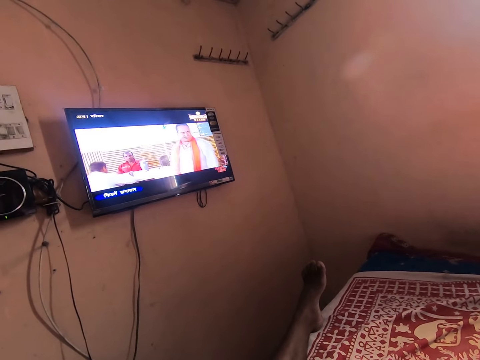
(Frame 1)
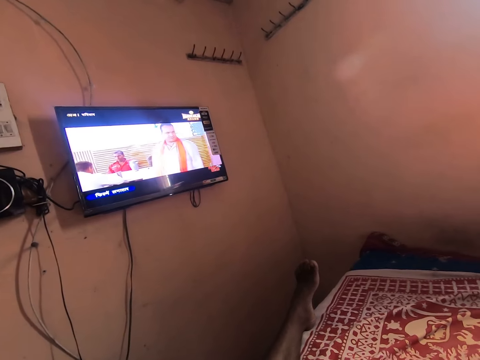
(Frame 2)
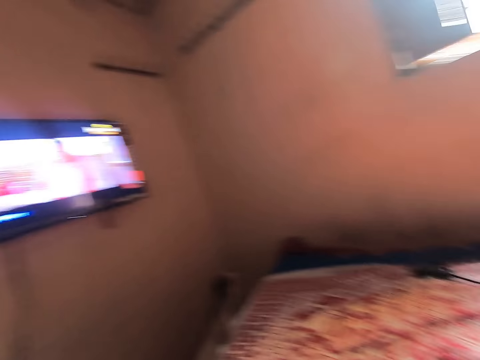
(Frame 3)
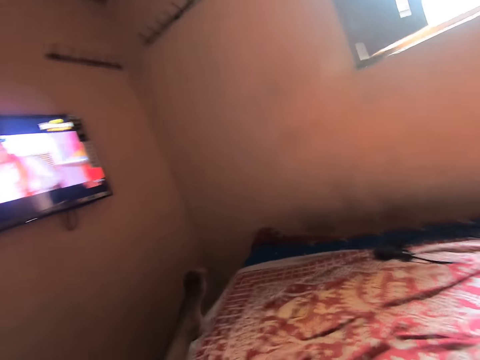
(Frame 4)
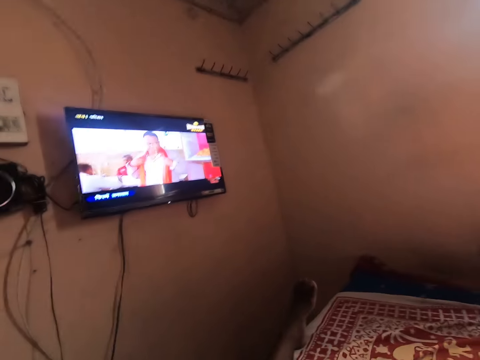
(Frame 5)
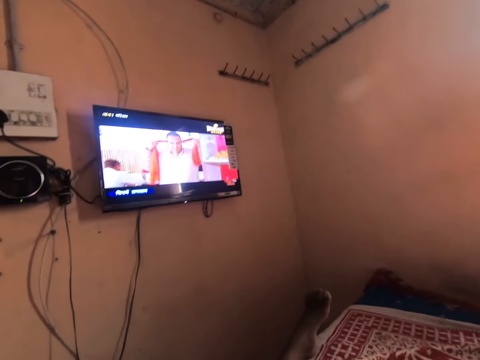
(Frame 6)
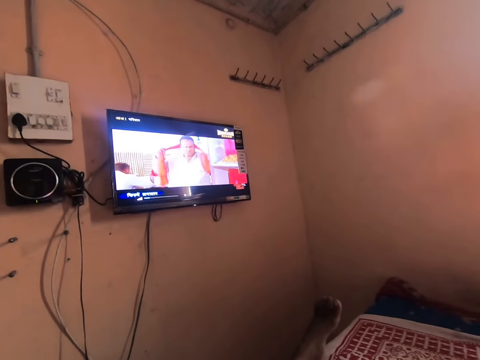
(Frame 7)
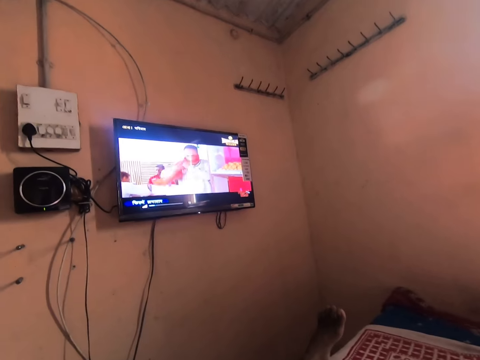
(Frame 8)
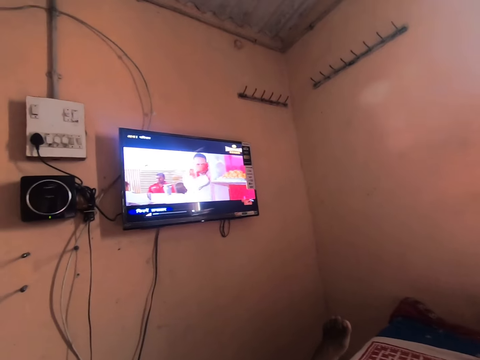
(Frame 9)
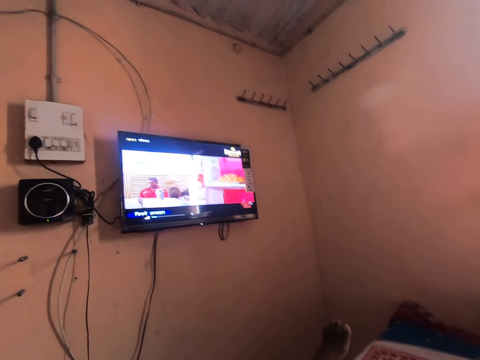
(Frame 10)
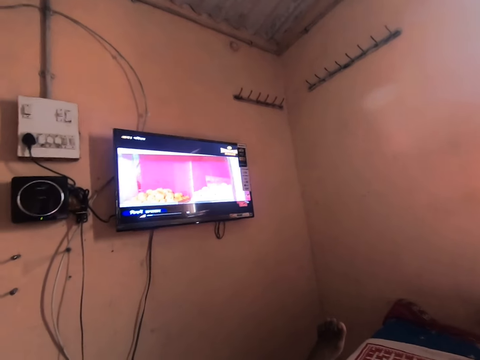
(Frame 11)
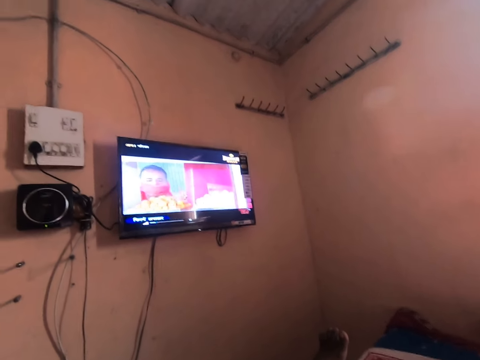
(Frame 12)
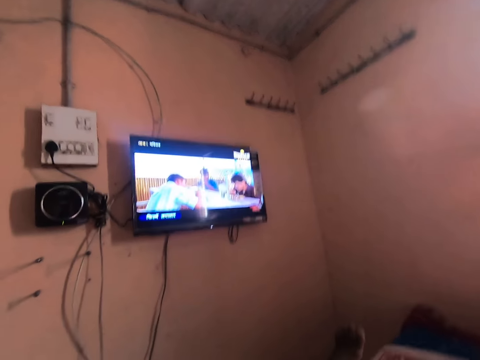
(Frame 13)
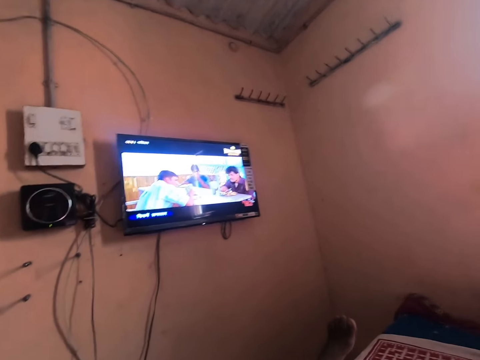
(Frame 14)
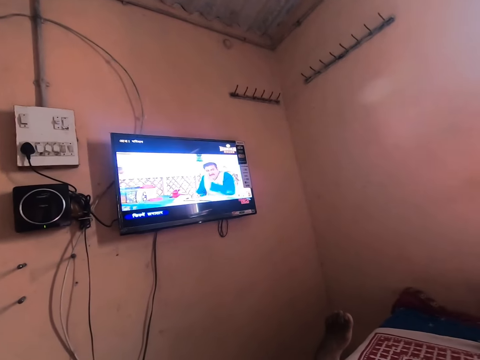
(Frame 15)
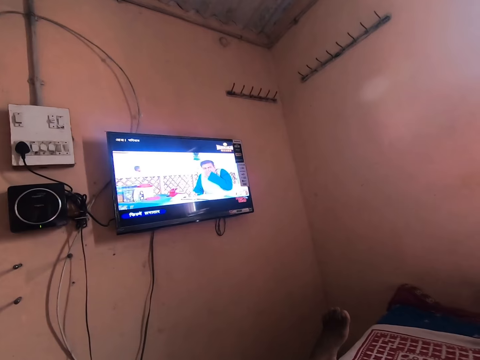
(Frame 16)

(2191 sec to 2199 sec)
The camera wearer moves his right hand on the bed. He looks around. He watches a movie in the television.

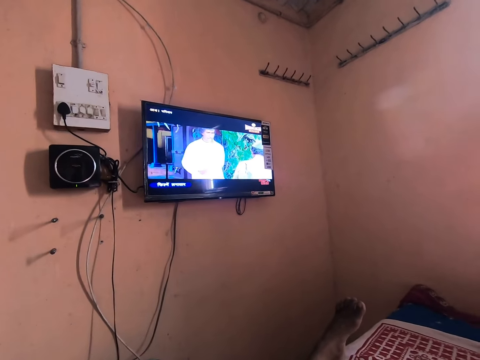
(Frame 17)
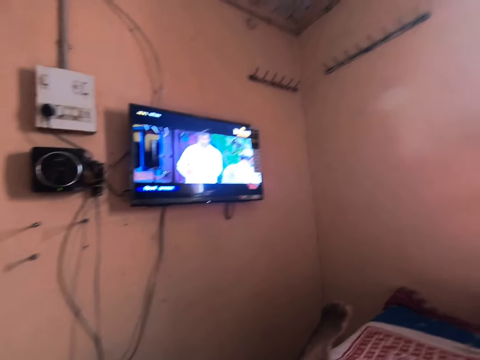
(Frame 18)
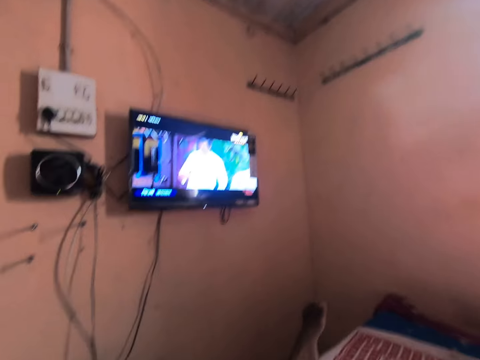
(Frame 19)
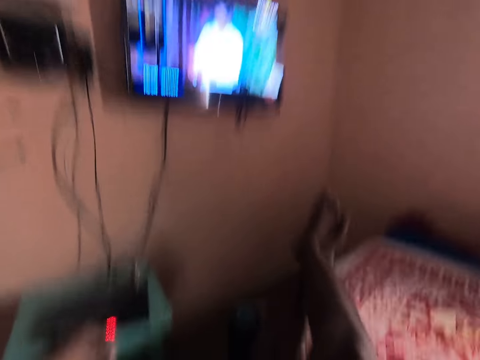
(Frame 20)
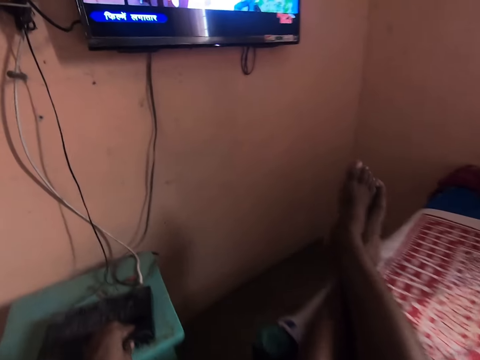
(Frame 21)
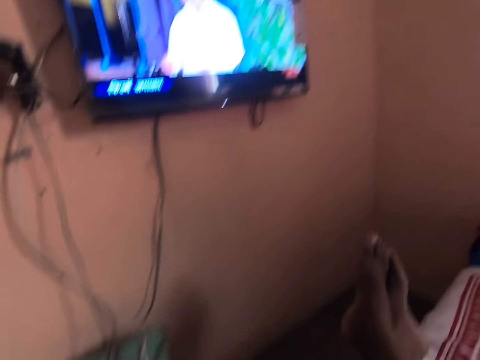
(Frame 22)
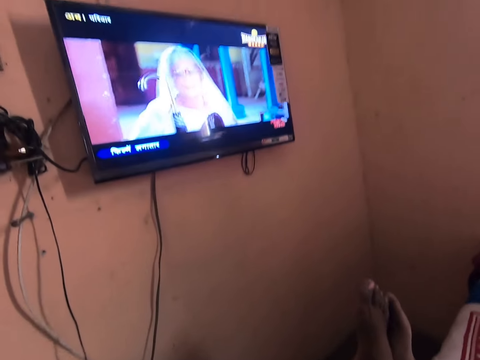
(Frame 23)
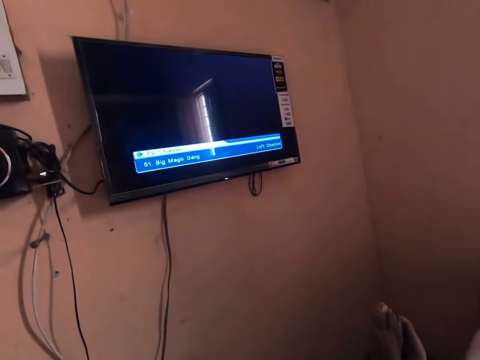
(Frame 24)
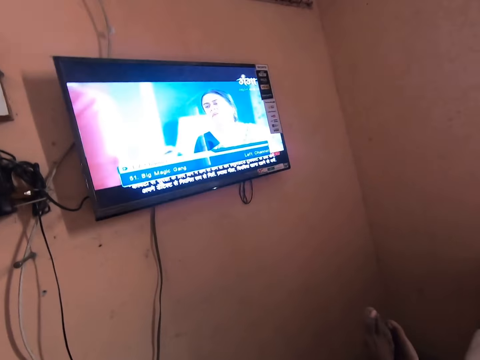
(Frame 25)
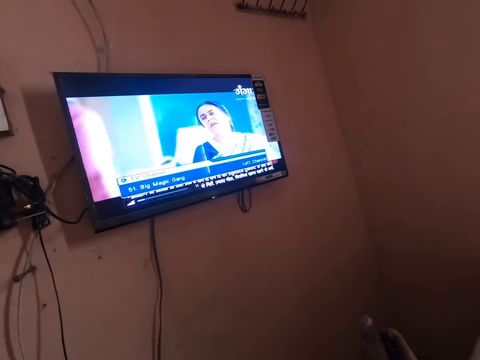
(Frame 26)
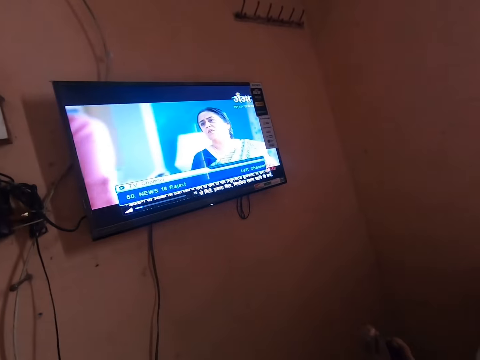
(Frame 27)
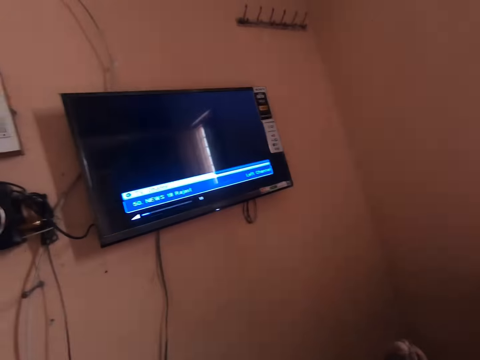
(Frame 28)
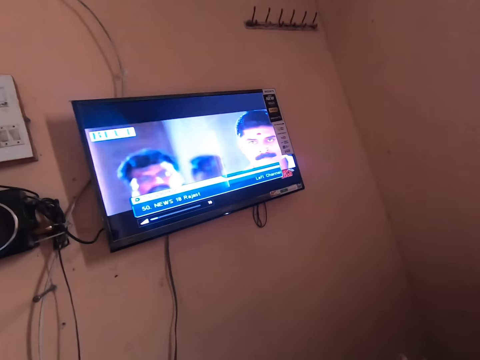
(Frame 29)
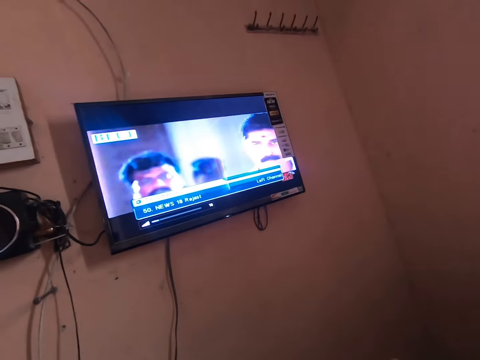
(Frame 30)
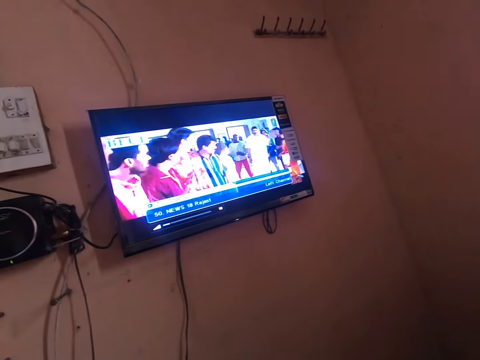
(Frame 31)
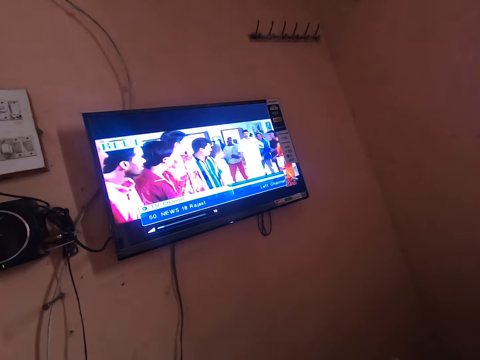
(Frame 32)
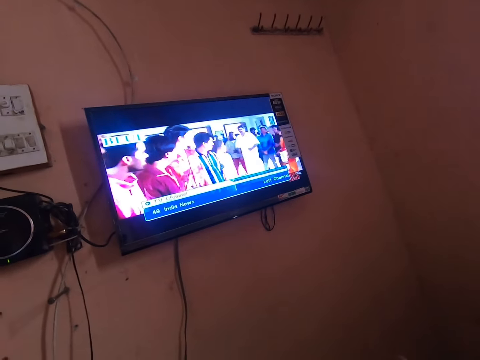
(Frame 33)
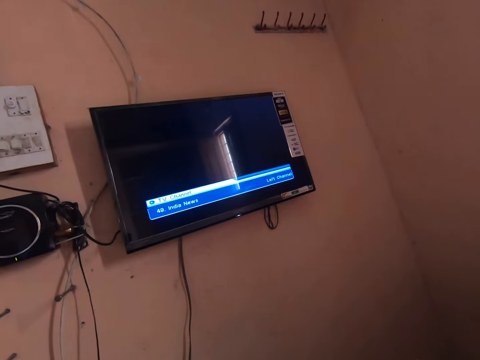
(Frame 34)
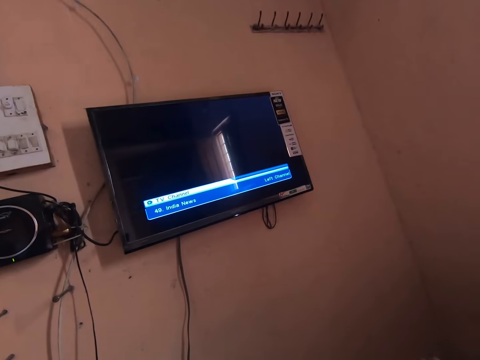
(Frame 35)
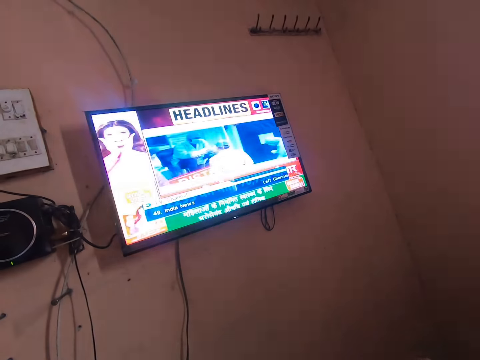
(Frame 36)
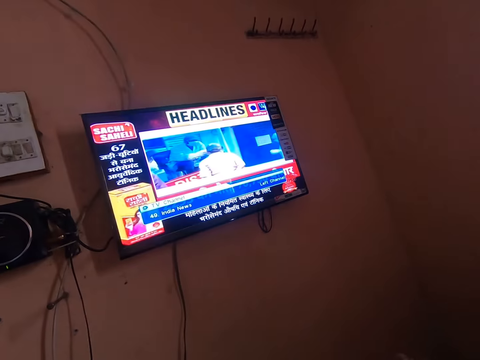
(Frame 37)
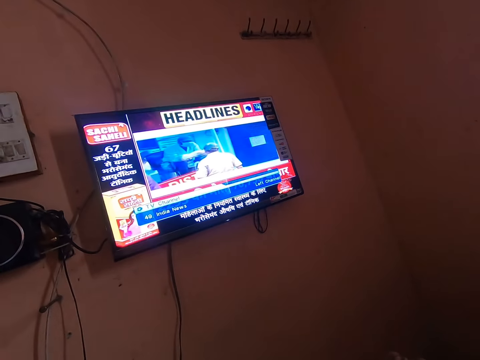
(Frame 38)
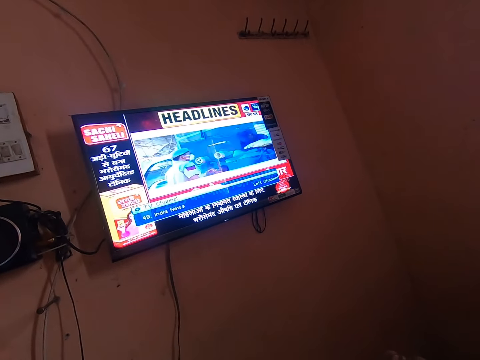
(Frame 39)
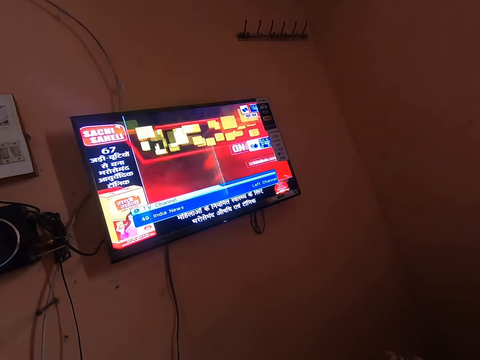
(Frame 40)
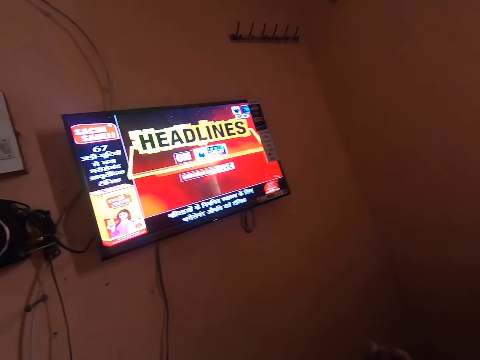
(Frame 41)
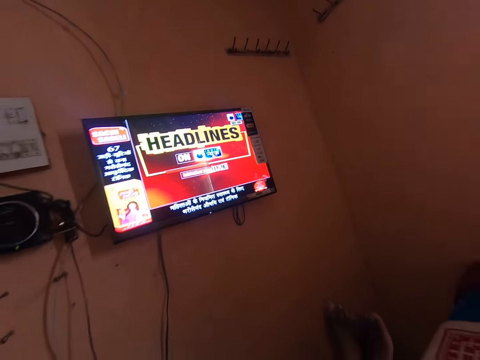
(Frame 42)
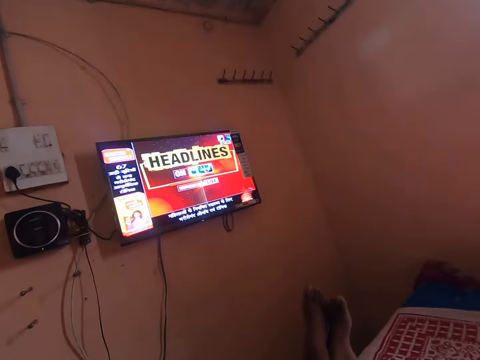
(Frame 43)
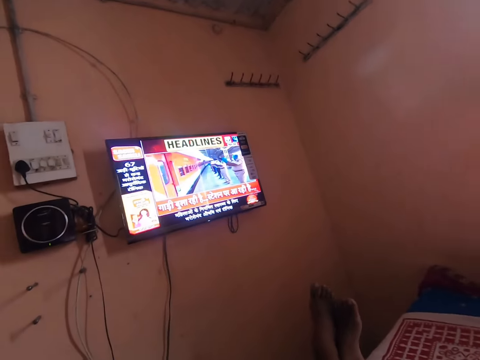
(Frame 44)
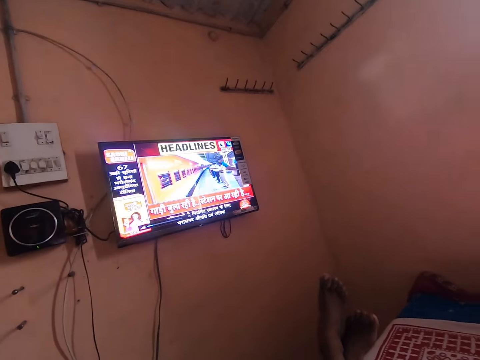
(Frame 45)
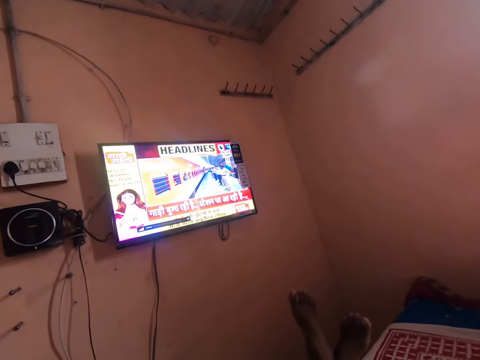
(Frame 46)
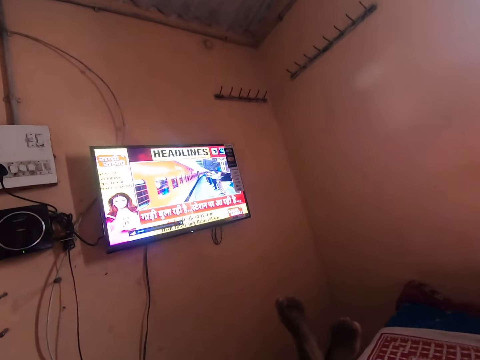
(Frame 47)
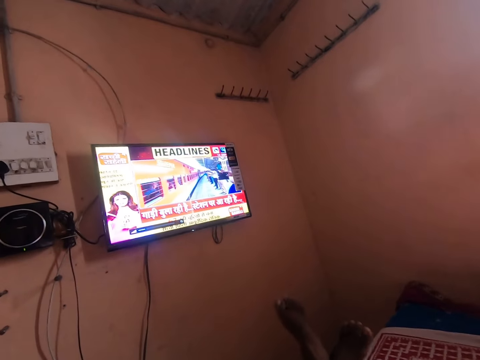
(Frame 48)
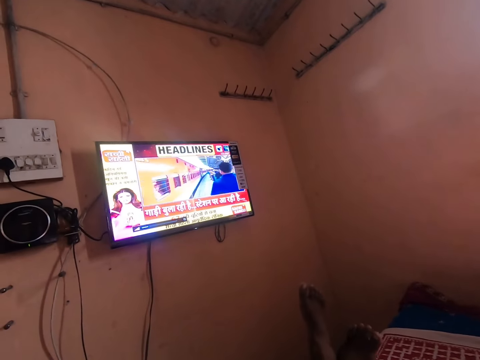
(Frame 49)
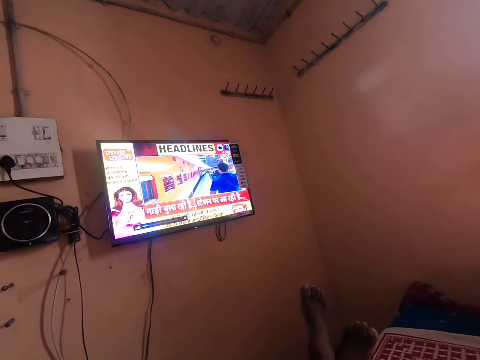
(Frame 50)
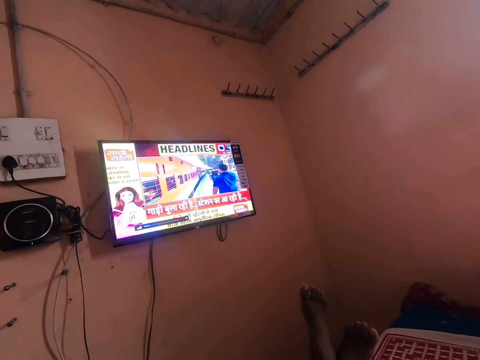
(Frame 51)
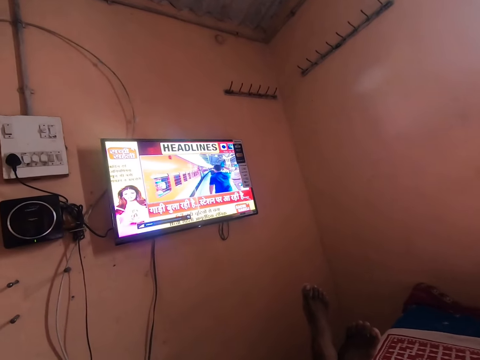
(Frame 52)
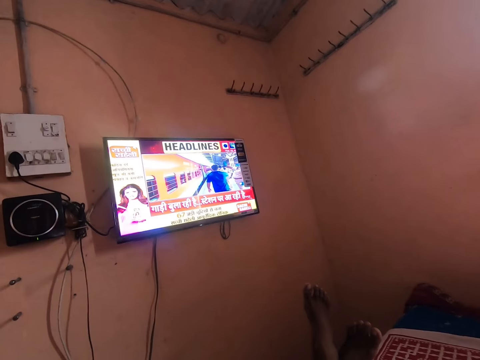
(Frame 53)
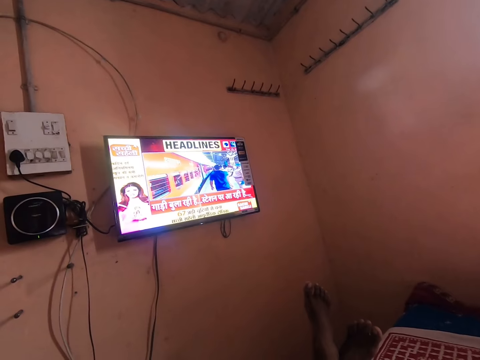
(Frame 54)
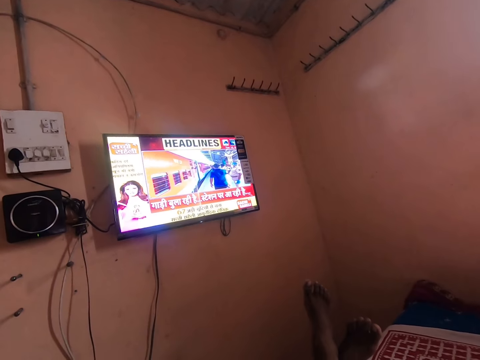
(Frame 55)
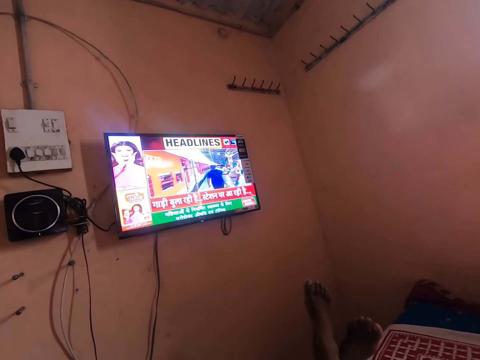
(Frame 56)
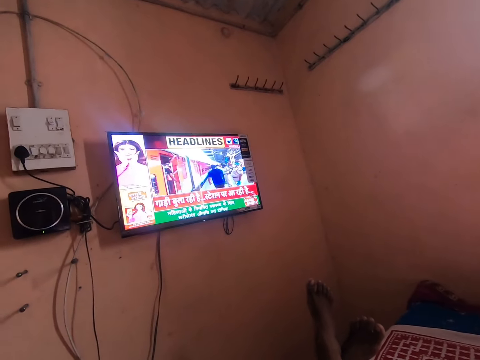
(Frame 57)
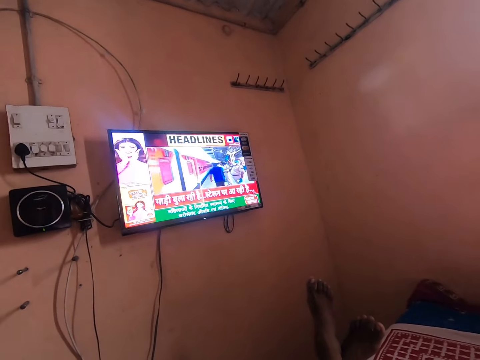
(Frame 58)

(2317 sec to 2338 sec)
The camera wearer presses a decoder with his left hand. He looks at the television. He shakes his legs on the bed. He watches the television.
